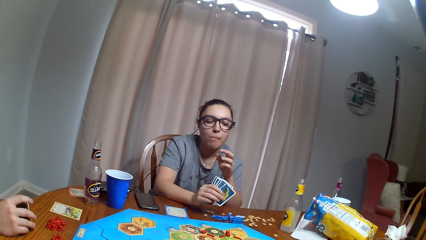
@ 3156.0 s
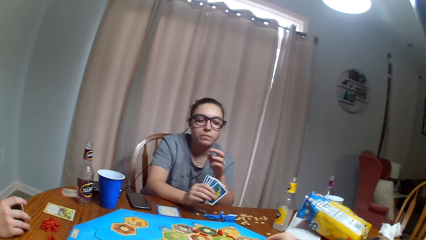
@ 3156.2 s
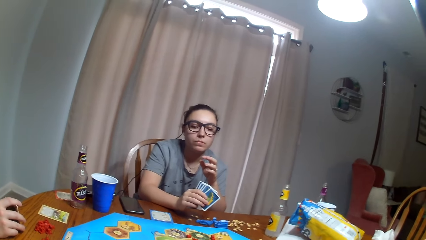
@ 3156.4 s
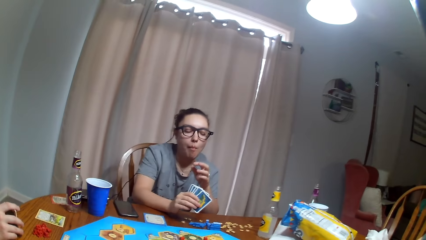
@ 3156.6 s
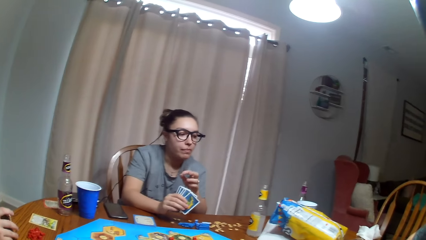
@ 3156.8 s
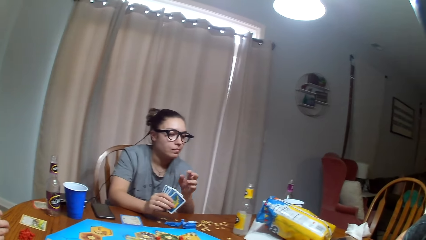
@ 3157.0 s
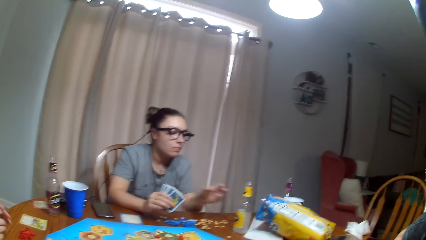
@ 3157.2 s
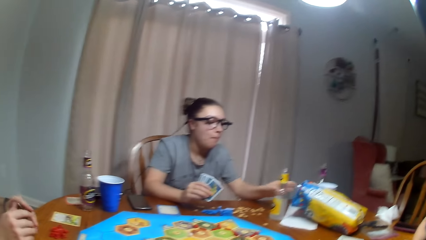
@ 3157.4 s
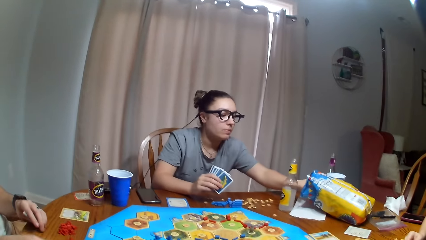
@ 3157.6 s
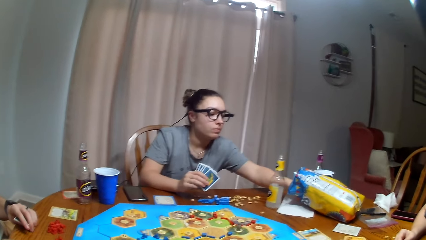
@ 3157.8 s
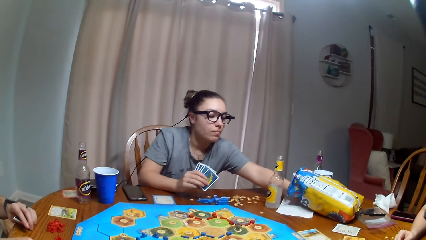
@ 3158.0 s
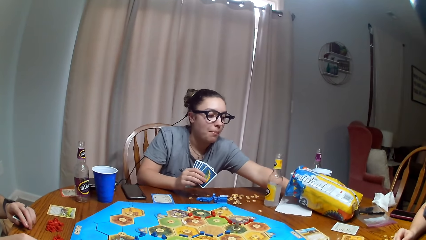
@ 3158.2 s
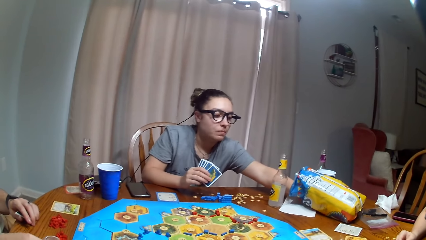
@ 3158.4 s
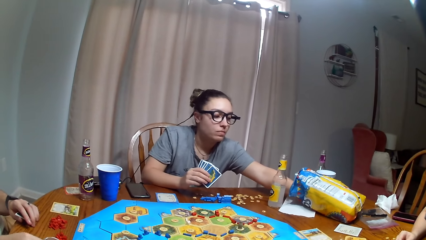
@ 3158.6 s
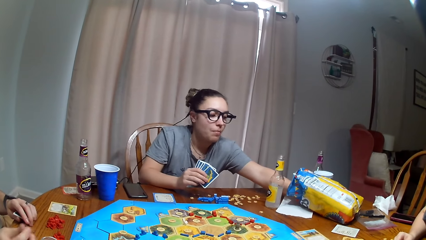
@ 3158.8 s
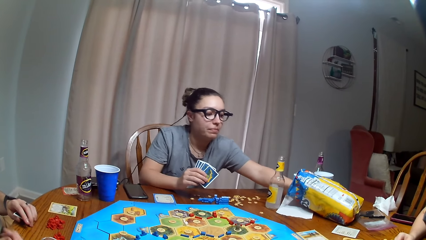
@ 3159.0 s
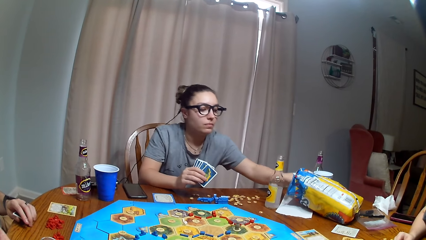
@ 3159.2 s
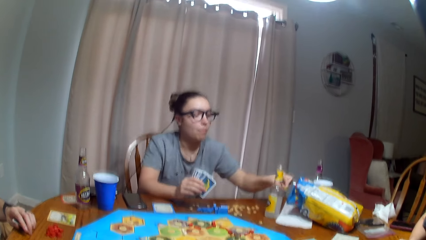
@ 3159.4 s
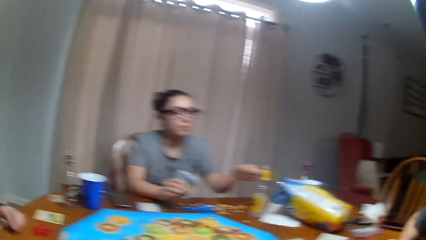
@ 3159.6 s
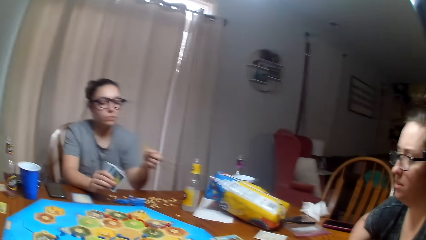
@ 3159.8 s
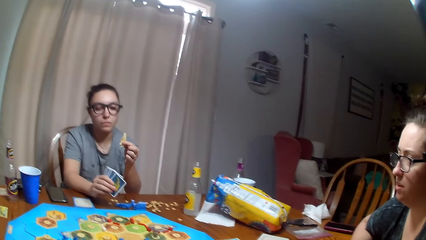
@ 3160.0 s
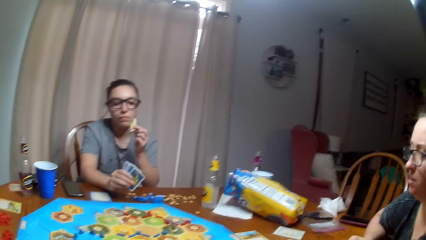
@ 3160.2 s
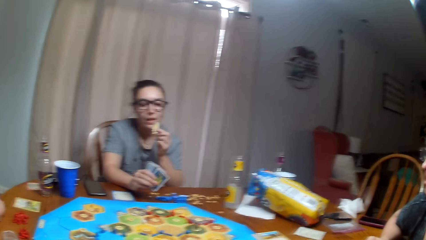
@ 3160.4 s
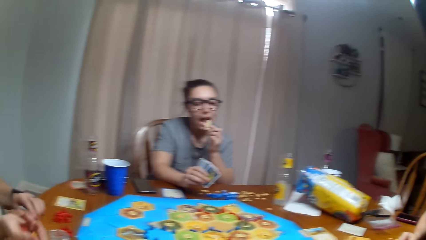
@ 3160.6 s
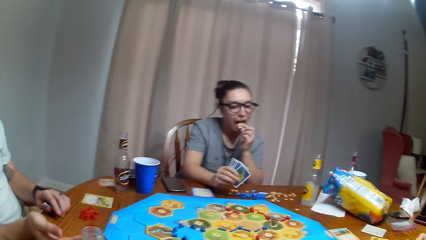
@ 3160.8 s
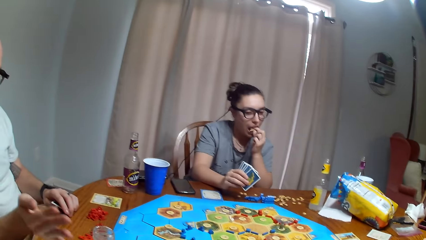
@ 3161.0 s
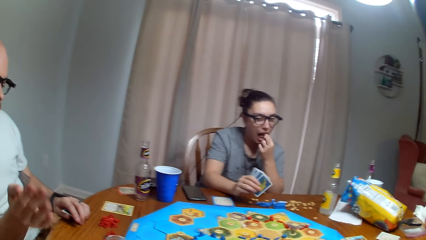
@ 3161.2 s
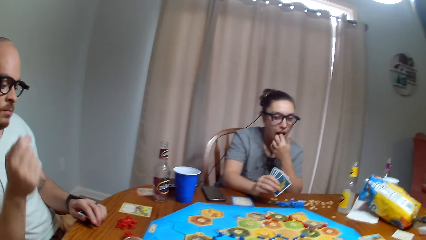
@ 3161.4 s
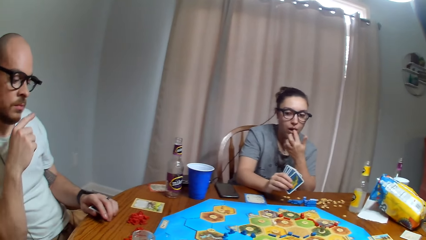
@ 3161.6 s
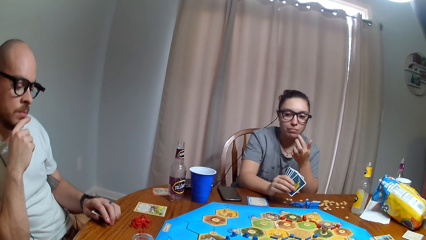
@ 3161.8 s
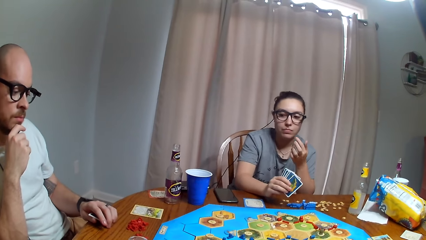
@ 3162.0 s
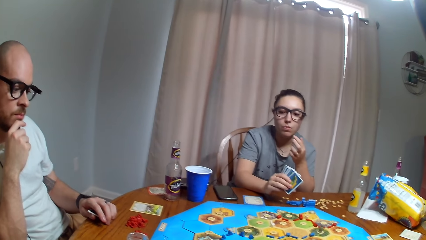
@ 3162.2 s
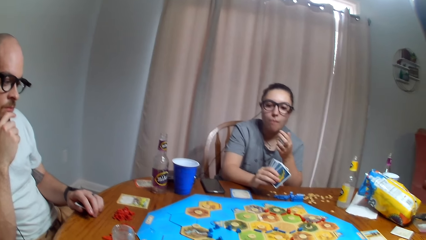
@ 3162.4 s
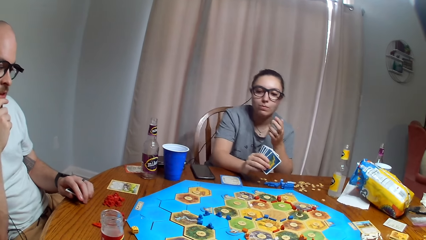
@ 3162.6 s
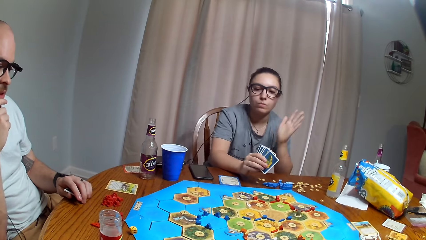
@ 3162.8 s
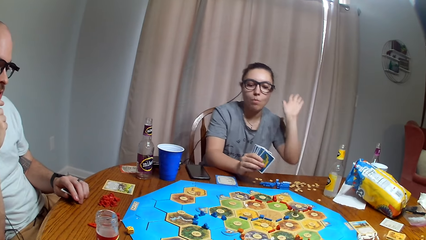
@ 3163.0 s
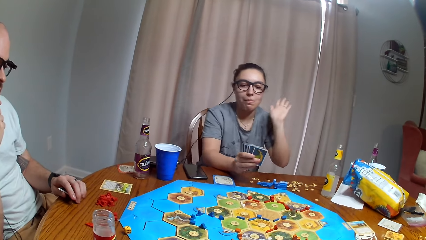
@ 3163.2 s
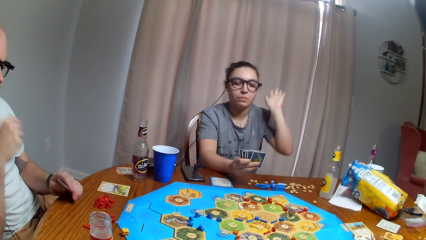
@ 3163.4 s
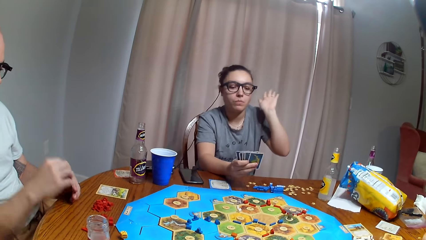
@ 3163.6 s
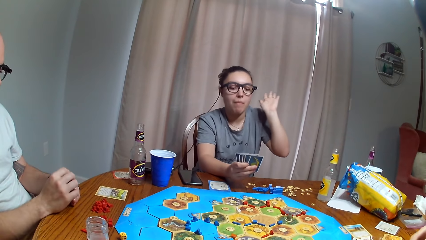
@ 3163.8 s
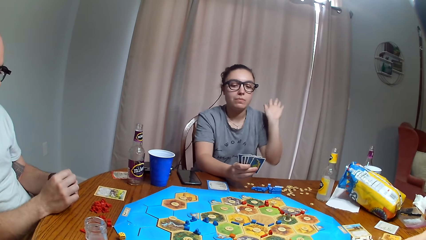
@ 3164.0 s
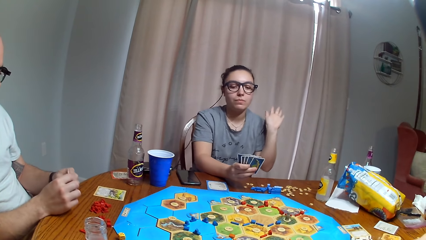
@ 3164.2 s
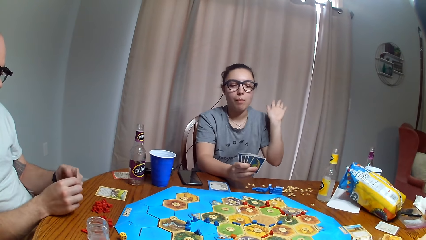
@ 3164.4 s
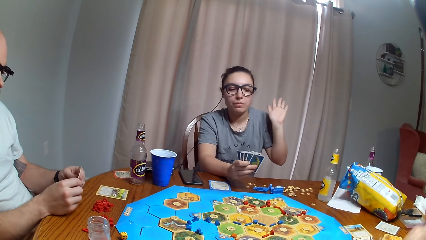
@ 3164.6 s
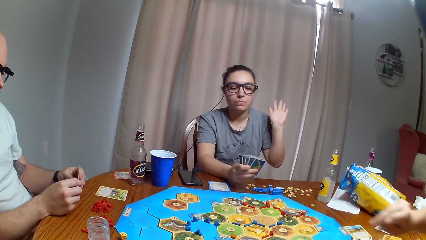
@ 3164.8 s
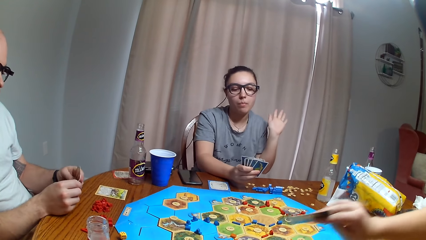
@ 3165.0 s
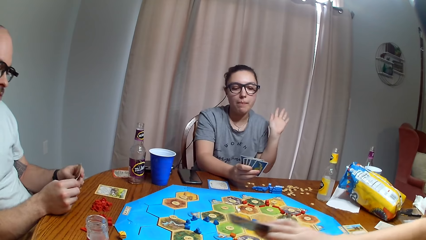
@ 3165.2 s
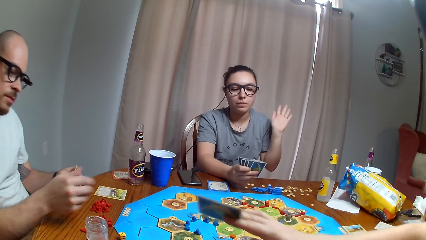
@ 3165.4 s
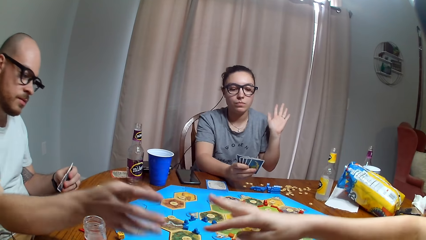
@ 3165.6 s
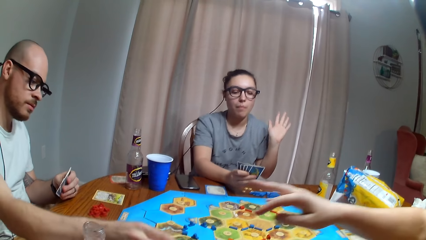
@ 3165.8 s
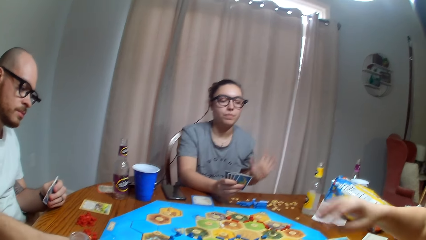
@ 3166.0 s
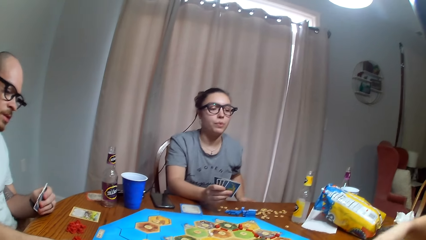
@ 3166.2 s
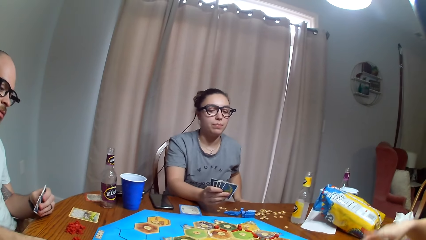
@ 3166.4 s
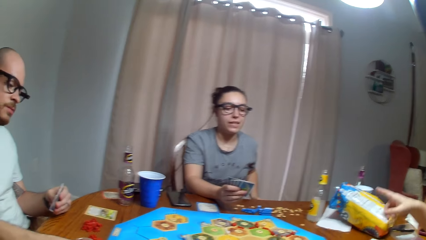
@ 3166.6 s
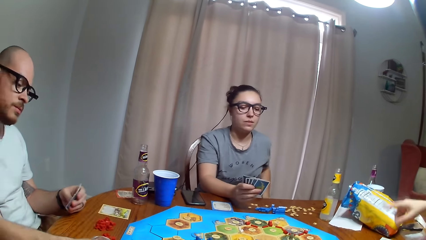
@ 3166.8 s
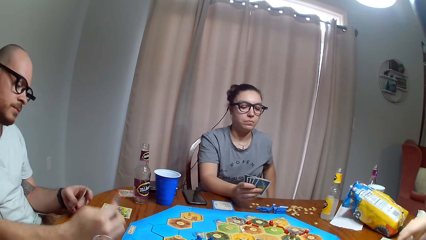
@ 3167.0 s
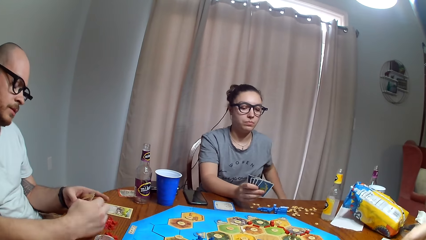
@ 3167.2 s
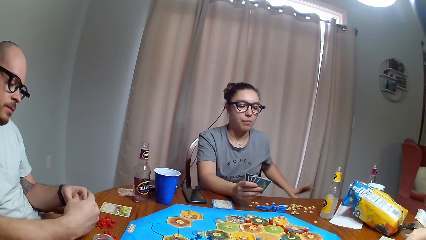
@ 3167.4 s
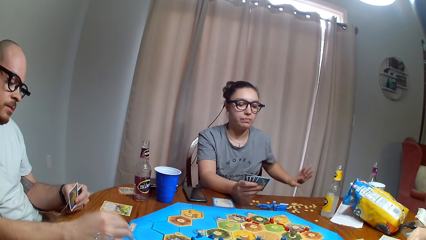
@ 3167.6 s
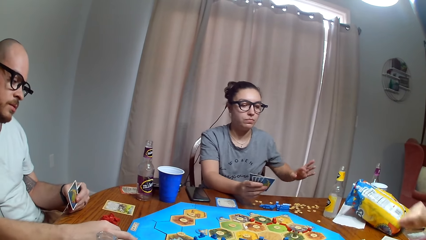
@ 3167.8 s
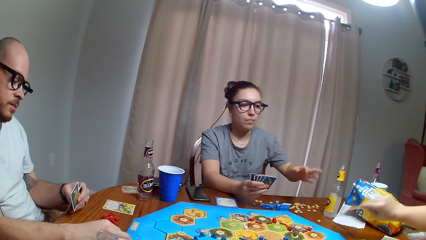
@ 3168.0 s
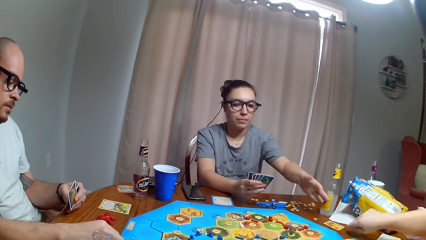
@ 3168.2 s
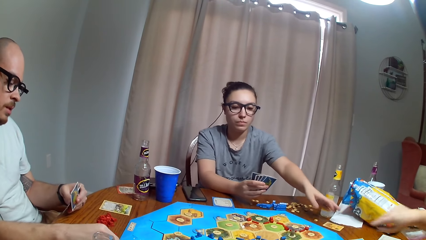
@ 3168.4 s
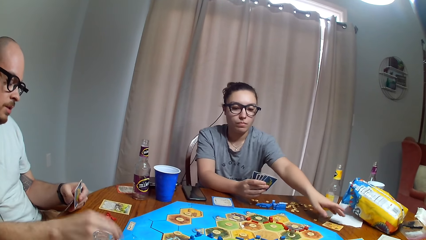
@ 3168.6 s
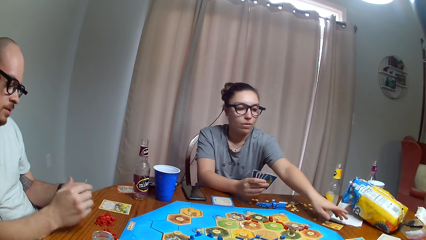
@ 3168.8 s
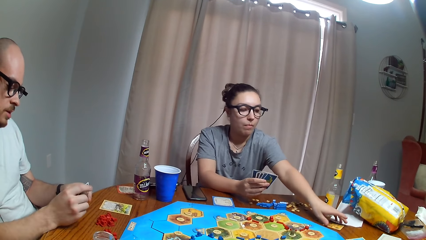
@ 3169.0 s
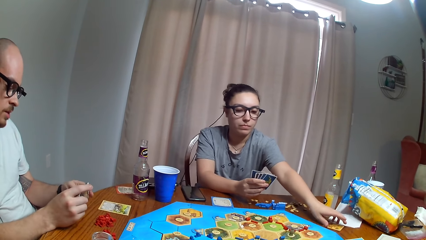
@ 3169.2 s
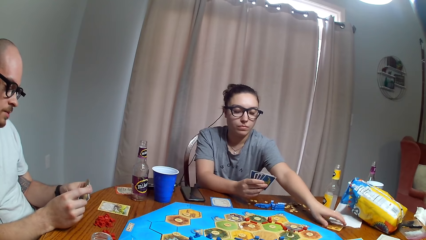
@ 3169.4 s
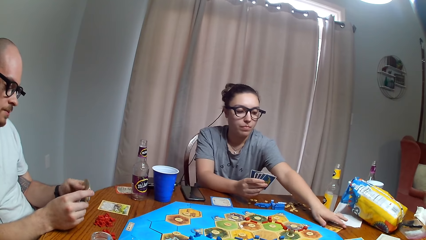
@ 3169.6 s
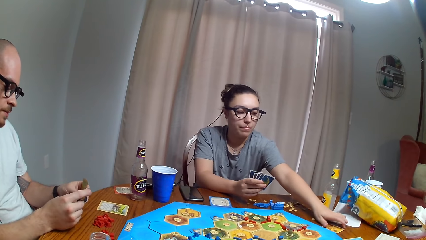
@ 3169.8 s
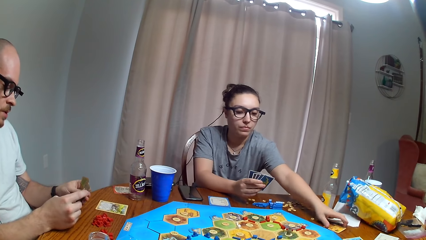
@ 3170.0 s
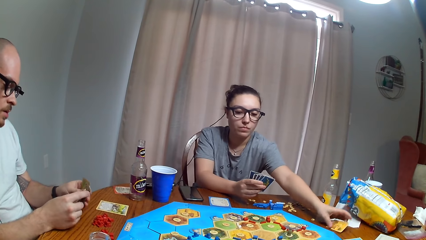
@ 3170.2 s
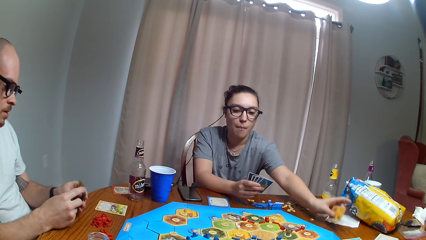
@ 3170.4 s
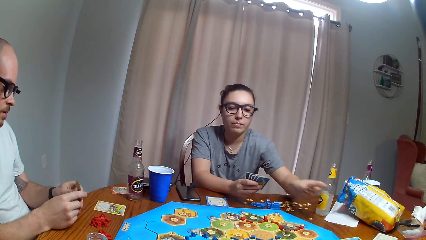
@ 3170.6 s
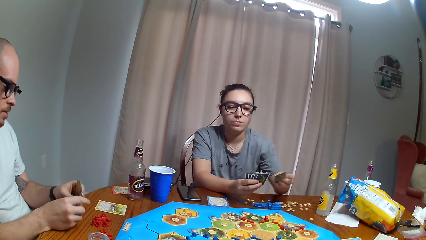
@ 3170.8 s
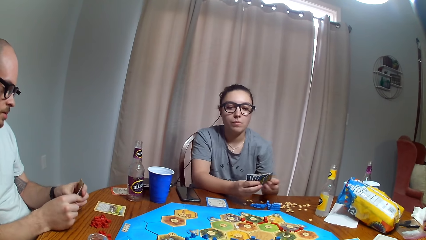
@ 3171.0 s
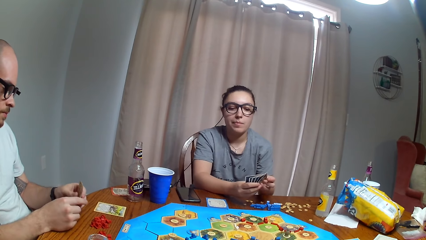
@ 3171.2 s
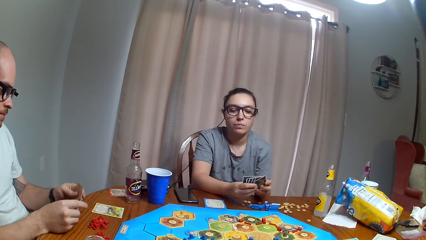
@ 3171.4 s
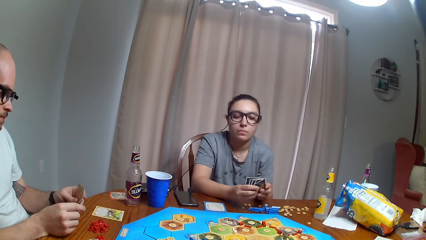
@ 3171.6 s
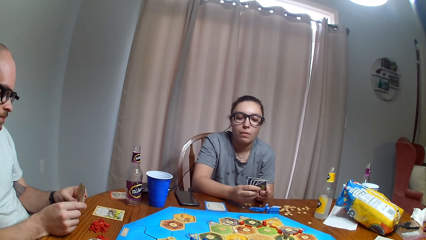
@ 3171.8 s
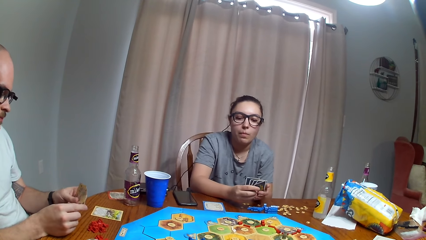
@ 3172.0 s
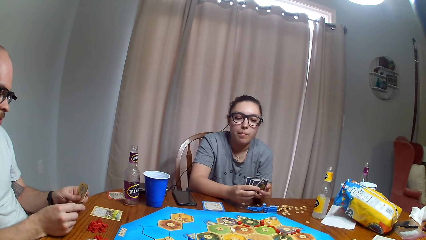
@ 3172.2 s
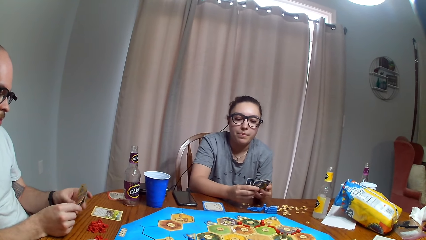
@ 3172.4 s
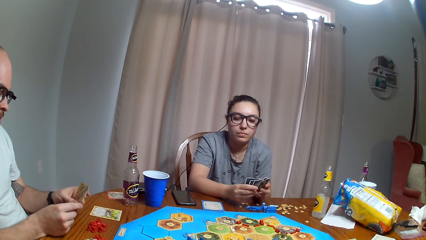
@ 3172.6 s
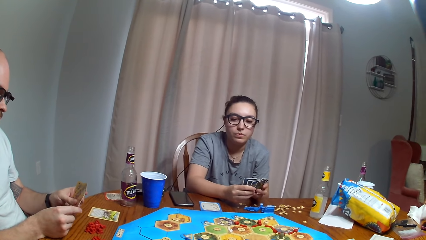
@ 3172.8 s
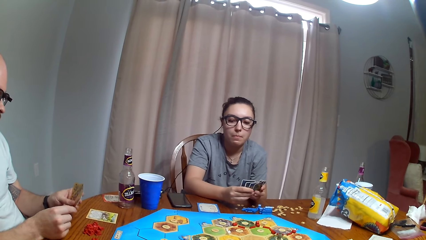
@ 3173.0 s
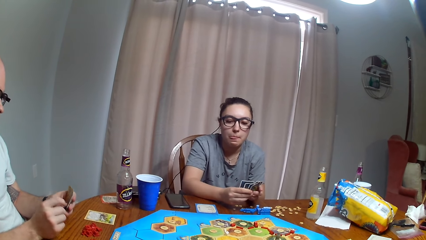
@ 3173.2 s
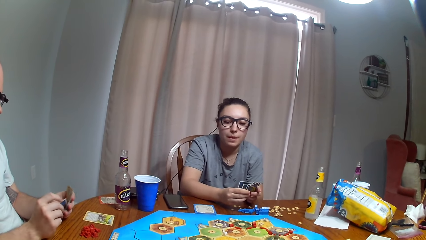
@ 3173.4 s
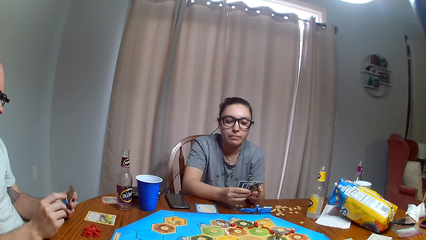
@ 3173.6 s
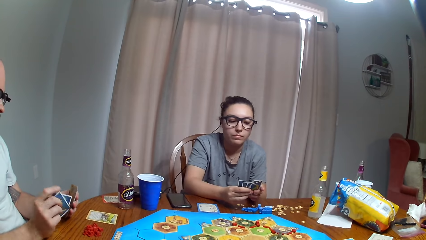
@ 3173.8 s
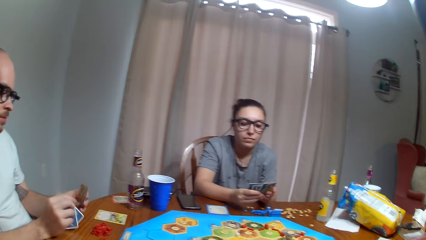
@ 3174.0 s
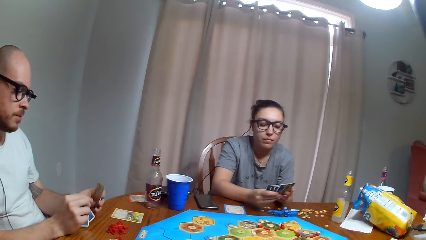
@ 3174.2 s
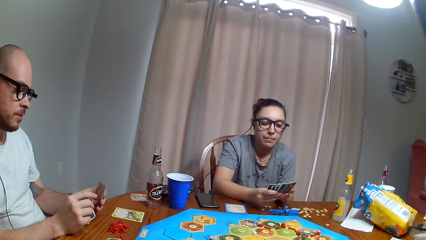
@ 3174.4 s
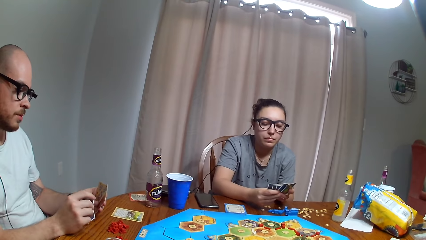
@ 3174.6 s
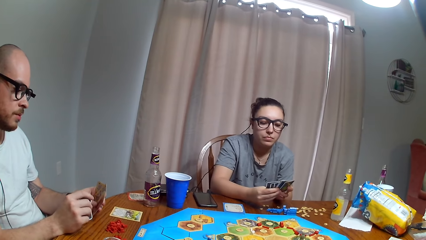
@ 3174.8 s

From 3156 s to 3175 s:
A woman puts her hand in the paper. The woman picks the snacks. The woman removes her hand from the paper. The woman eats the crisps. A man touches the face. The woman fidgets. The woman dances. The man moves the cards. The man examines the cards. The man picks a playing card from the board. Another lady moves the hand. The man puts the cards behind the card. The man moves the cards. The man examines the cards. The man moves cards in his hand. The first woman picks a playing card from the table. The first woman puts the cards behind the card. The first woman examines the cards. The man hits the cards against the table.
